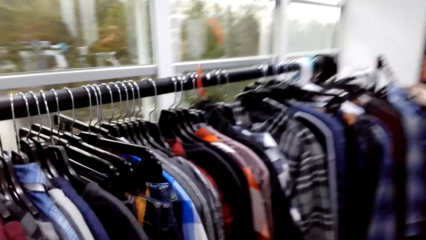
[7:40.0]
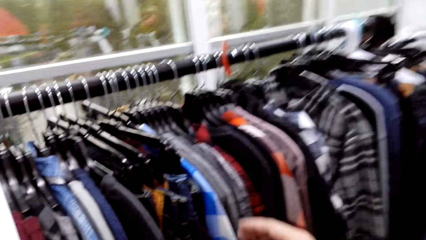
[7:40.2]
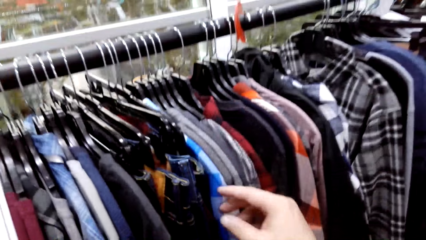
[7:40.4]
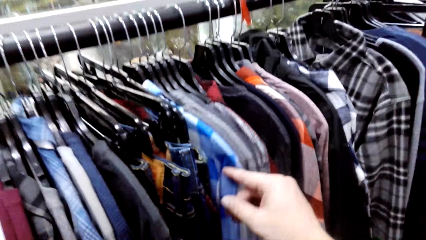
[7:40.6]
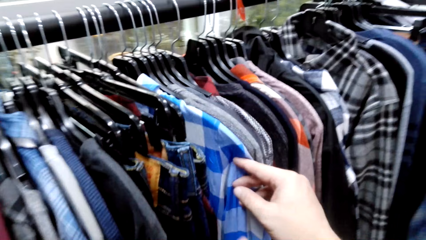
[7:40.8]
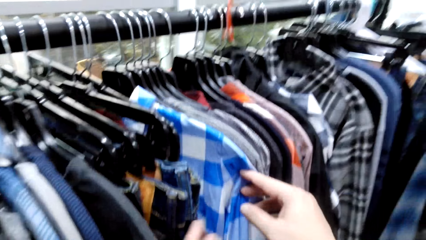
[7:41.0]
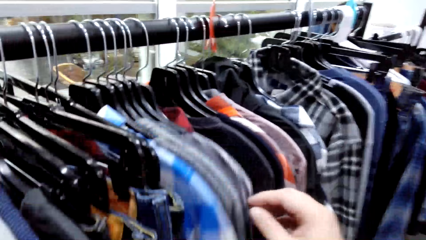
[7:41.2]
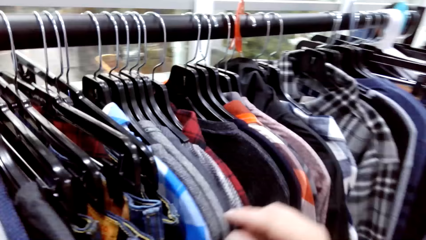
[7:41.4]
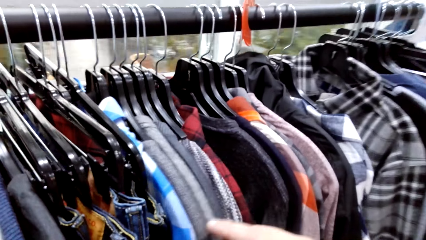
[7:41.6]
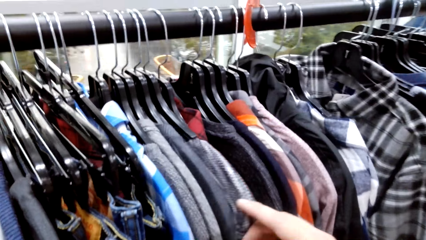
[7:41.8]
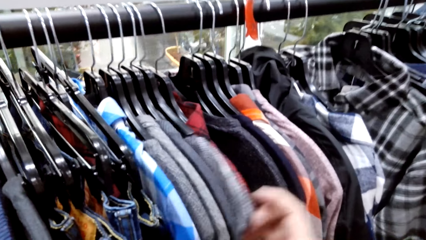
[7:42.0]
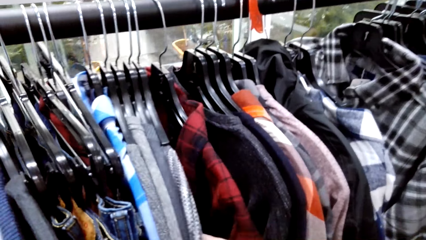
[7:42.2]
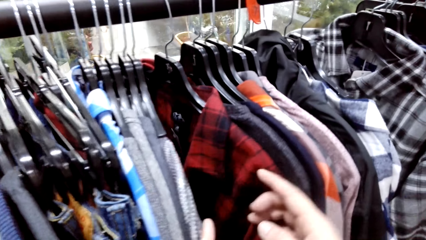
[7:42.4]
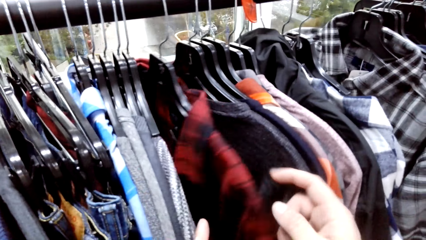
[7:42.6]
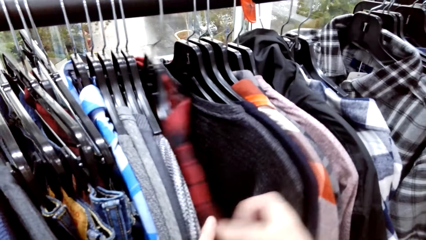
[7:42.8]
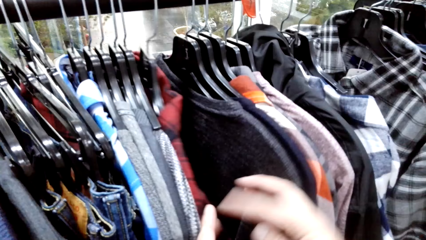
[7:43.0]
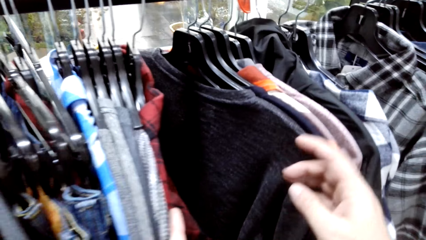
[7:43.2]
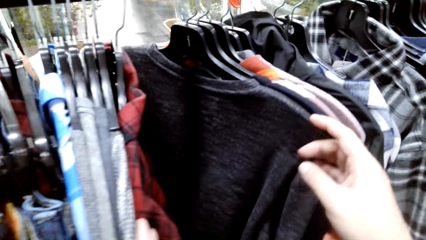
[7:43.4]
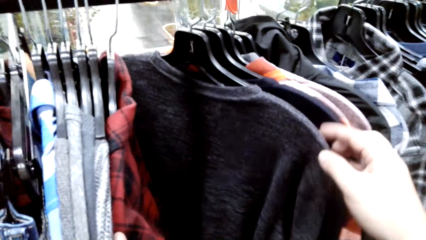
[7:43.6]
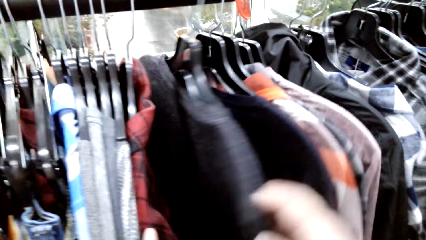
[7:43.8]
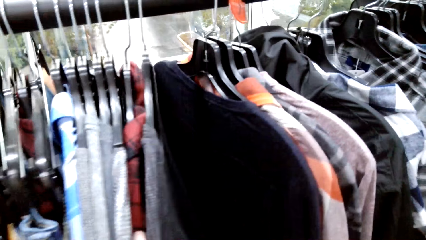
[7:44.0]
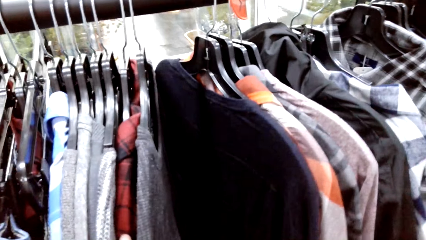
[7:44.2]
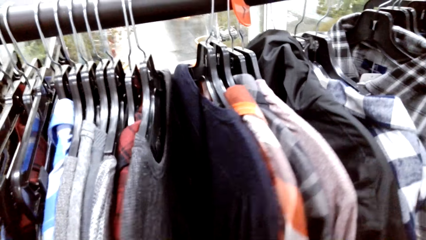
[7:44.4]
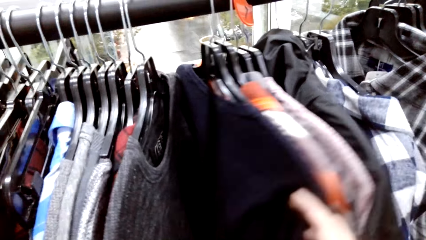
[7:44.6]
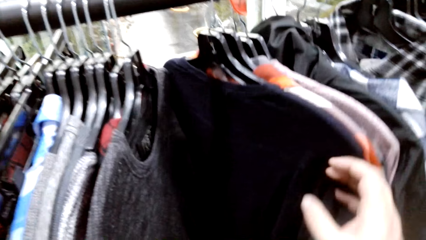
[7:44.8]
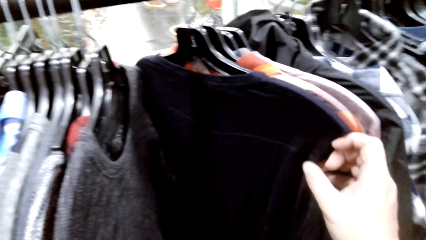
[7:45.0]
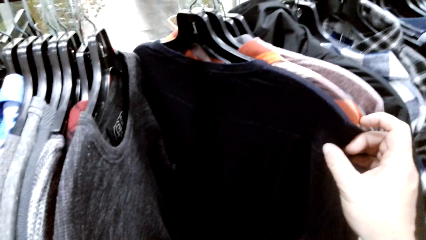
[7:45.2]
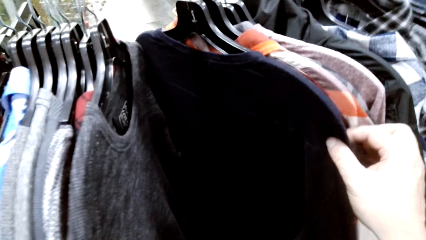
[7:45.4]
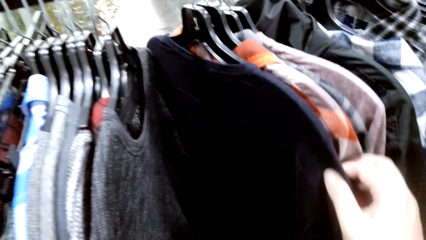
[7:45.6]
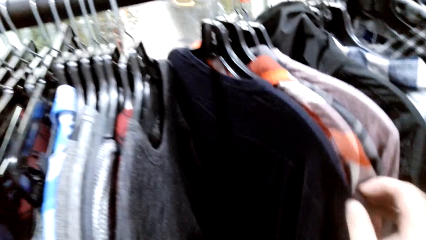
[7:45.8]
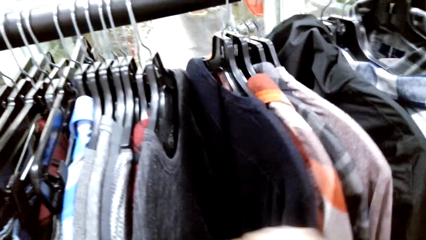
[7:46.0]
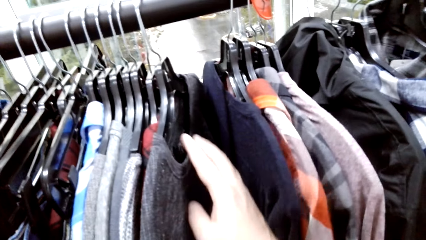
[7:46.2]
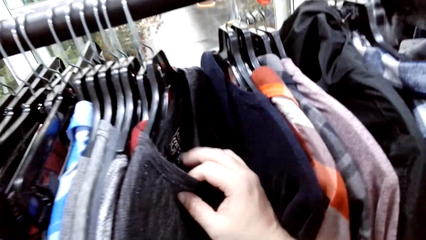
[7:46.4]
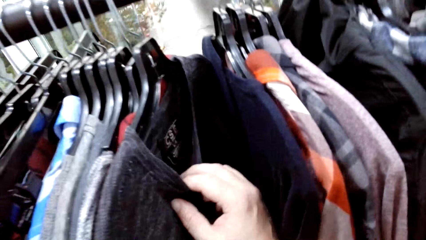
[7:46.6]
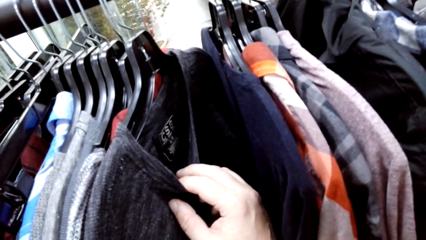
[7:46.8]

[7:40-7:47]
The camera wearer touches the clothes on the hanger.

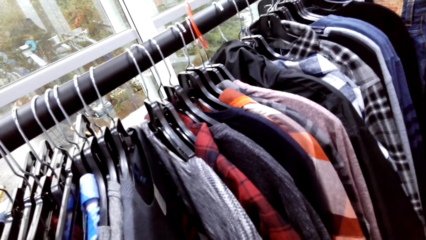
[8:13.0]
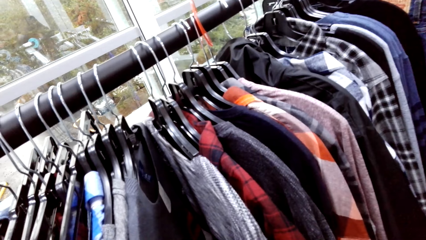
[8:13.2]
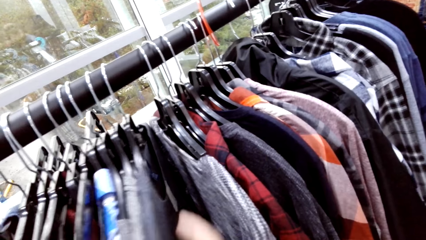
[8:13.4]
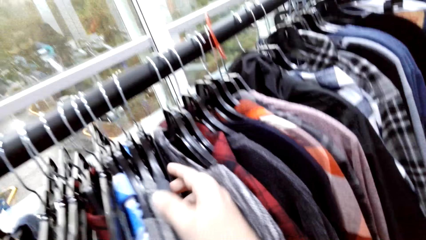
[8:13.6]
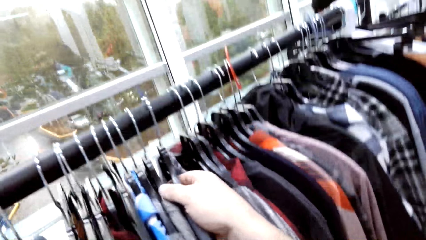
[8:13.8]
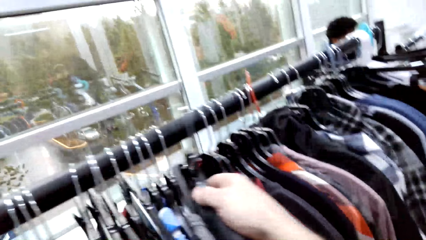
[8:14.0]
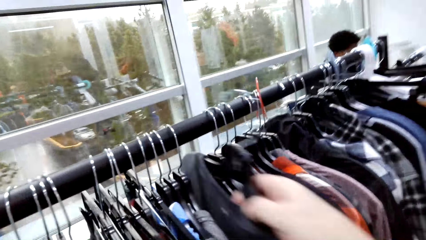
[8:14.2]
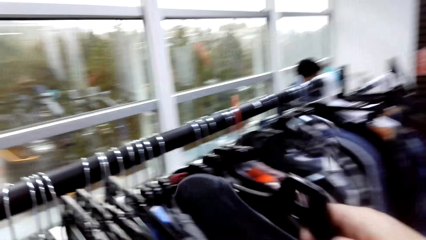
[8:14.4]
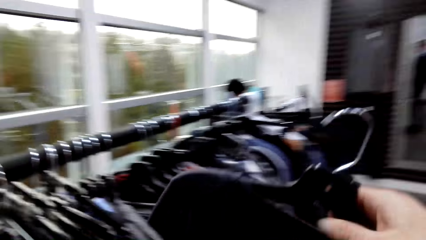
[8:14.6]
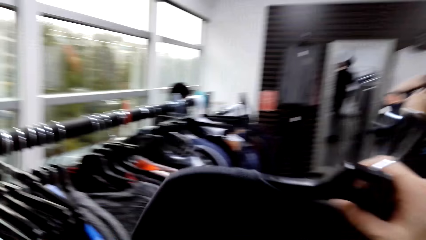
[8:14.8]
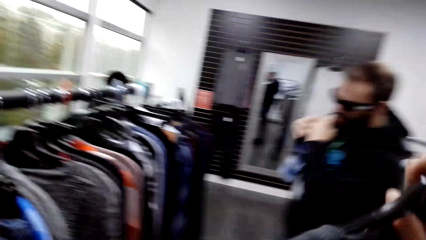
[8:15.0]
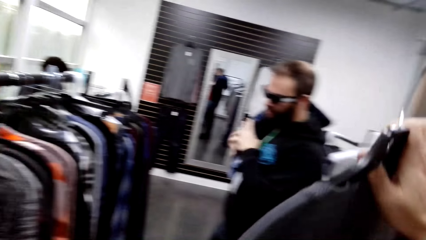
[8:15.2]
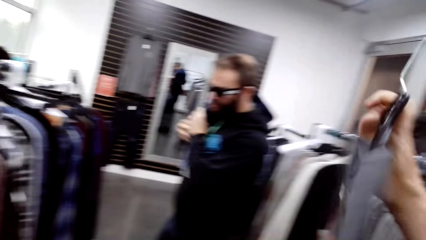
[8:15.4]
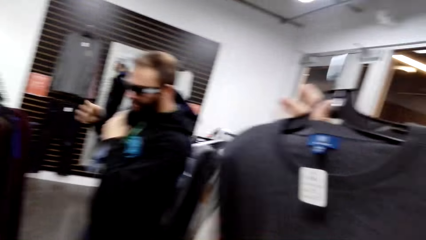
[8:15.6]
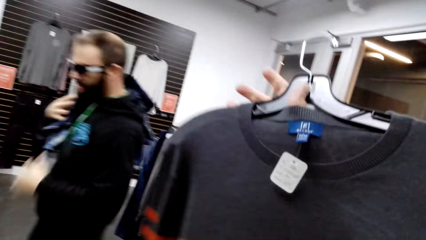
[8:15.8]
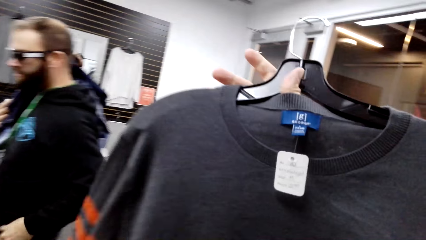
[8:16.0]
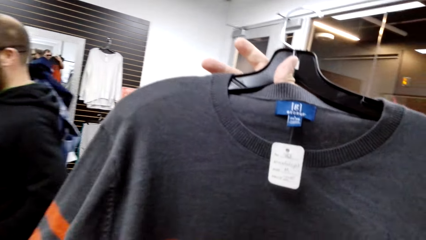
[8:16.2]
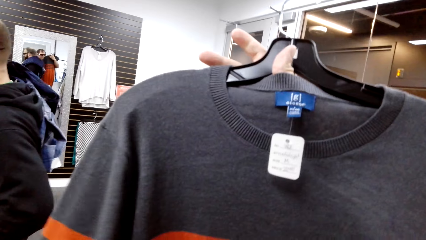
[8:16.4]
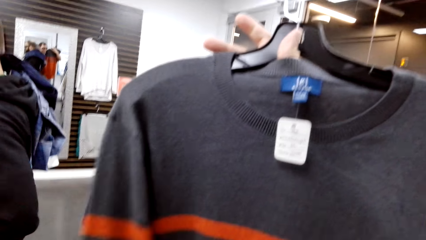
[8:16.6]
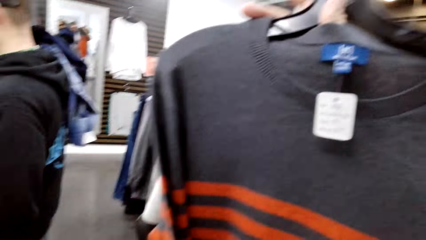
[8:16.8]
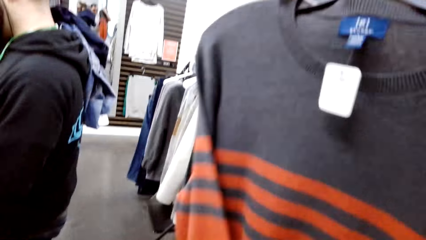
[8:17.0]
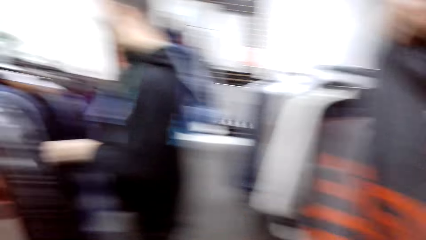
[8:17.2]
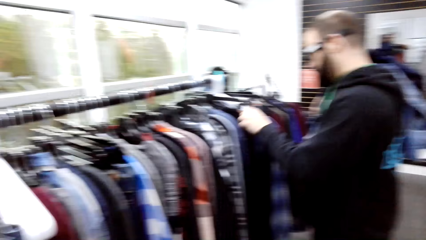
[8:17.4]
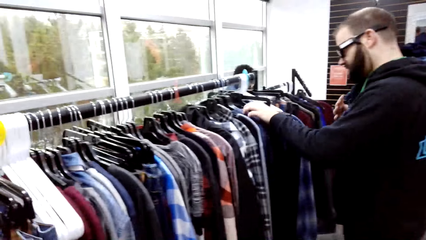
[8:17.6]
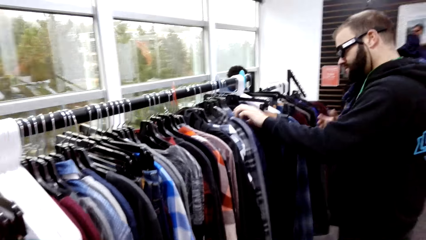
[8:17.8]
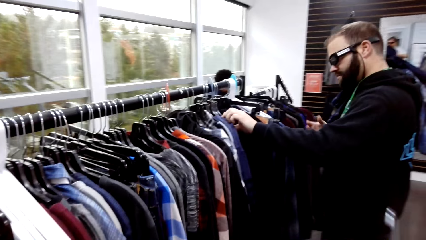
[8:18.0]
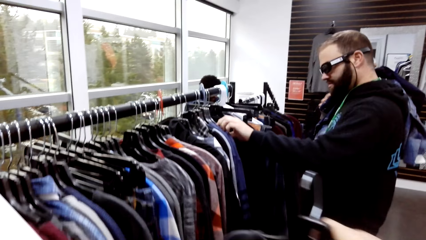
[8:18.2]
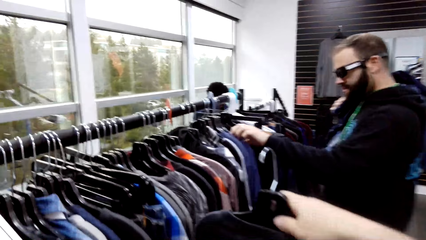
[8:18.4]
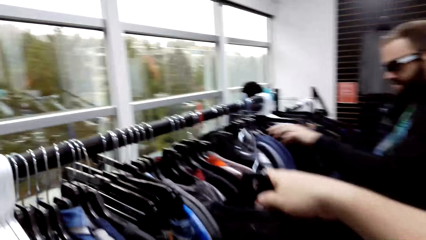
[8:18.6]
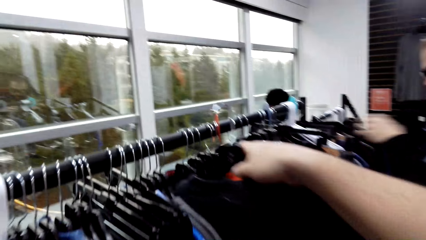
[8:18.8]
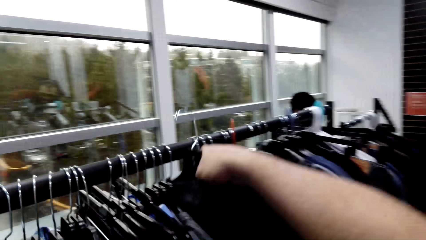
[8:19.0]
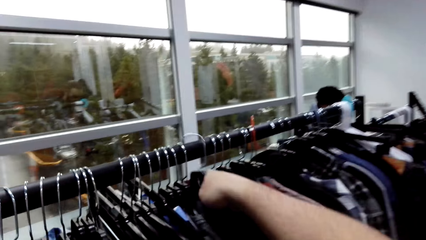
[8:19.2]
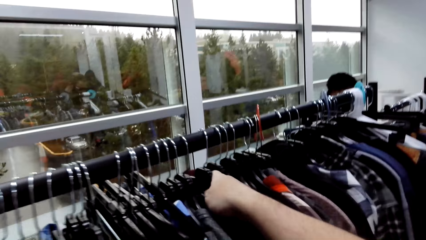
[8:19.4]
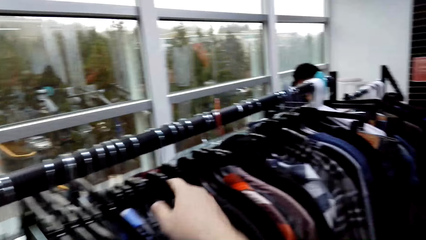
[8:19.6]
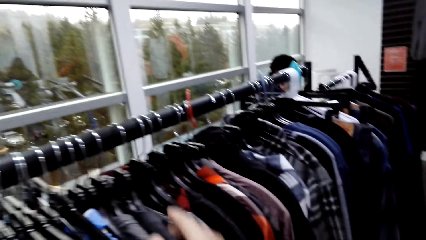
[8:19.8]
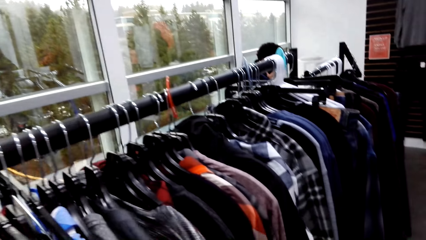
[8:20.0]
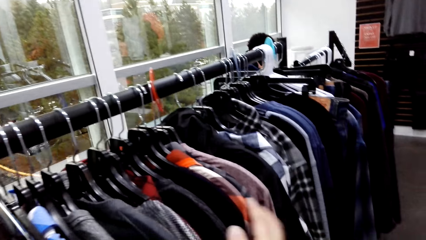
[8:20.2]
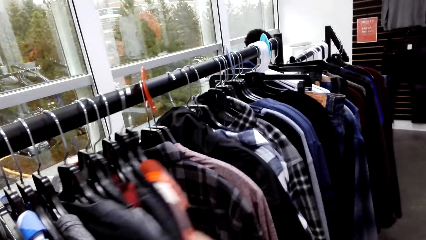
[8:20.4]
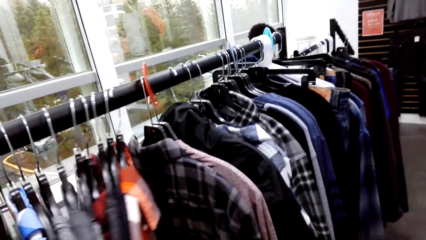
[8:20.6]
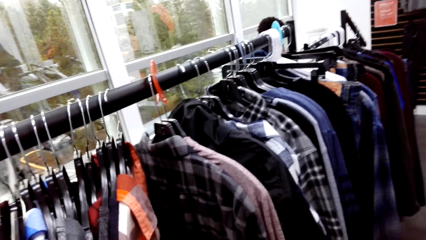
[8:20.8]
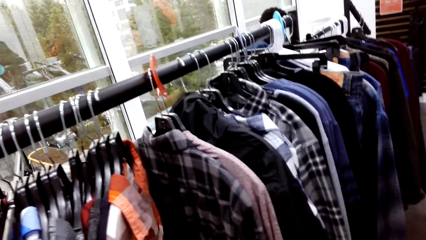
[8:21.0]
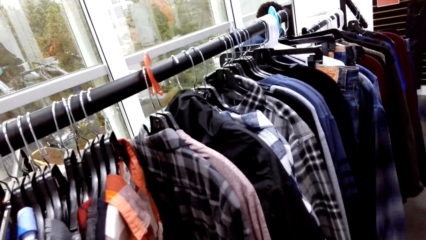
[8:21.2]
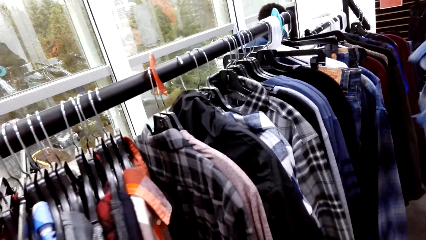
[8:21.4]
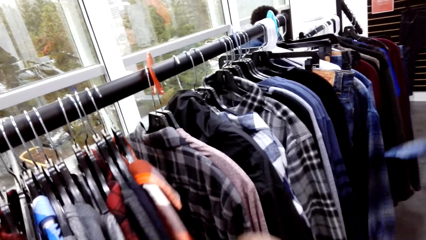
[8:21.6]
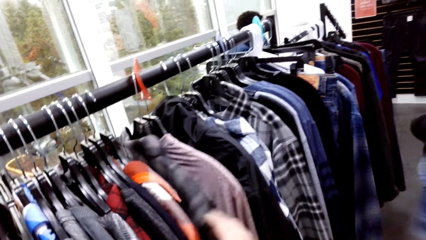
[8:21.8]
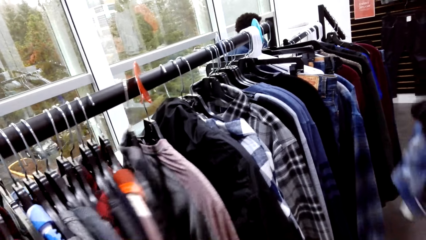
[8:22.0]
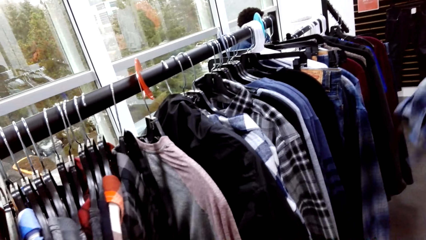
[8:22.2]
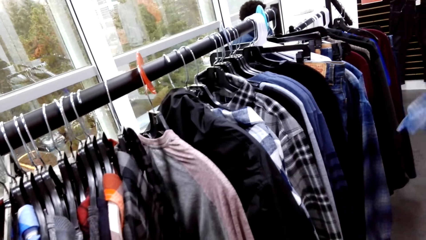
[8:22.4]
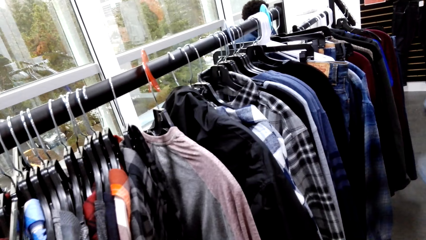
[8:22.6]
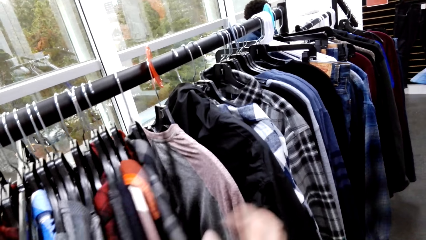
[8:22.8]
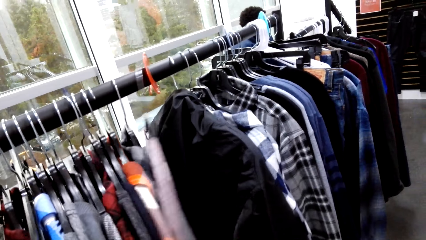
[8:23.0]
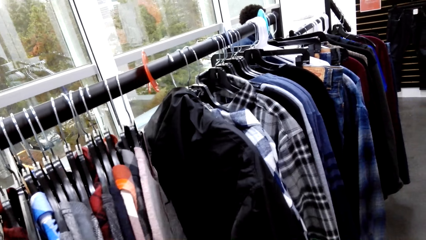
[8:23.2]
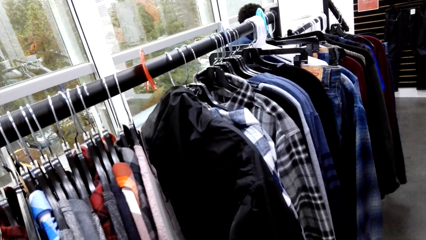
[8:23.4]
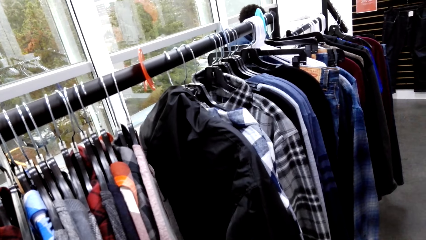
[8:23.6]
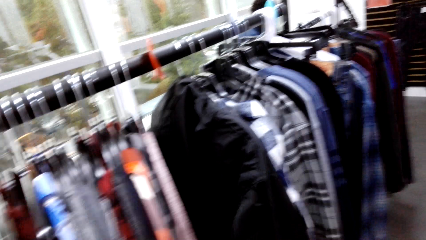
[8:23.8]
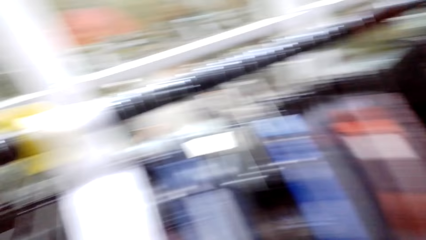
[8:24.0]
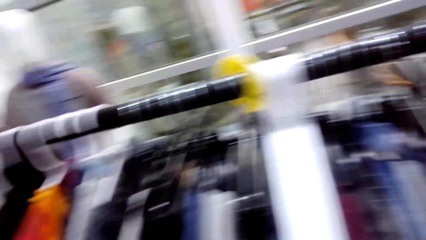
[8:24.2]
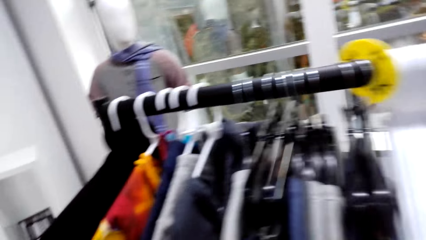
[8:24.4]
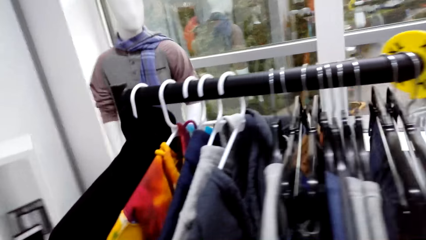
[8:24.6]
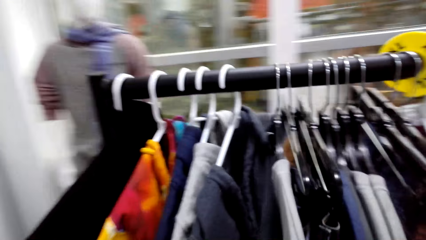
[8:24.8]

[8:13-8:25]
The camera wearer removes the t-shirt from the hanger. A man touches the clothes on the hanger. The camera wearer returns the t-shirt on the hanger. They touch the clothes on the hanger.
